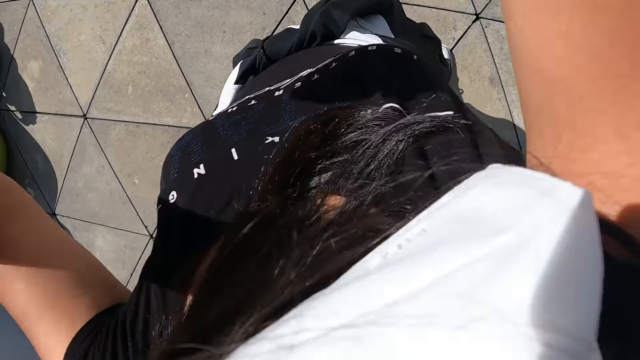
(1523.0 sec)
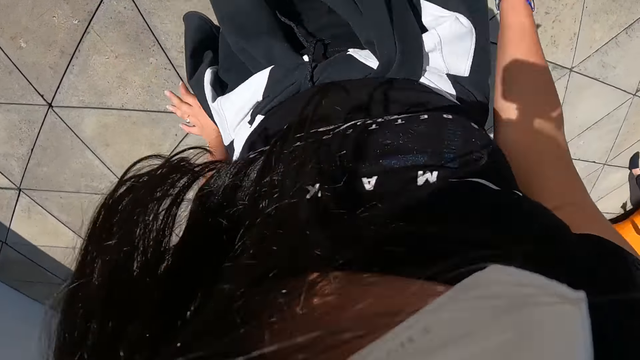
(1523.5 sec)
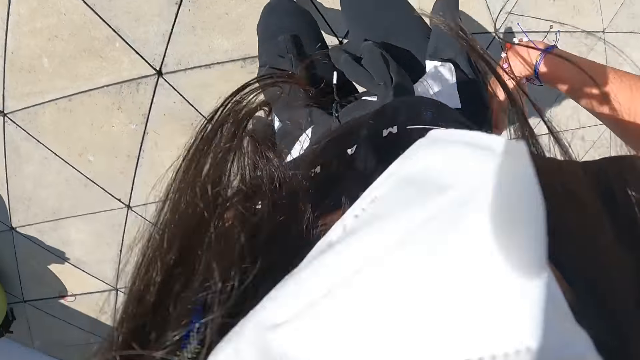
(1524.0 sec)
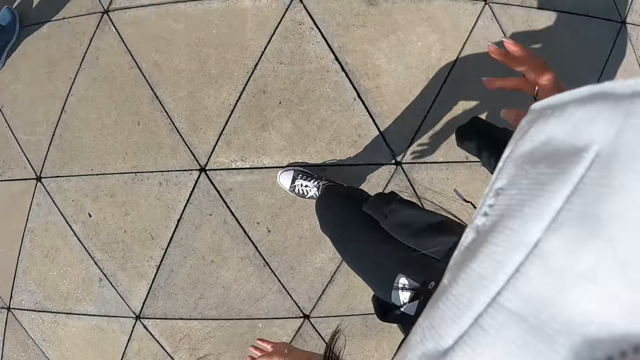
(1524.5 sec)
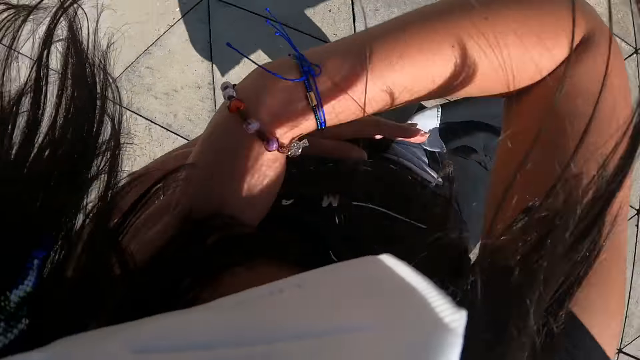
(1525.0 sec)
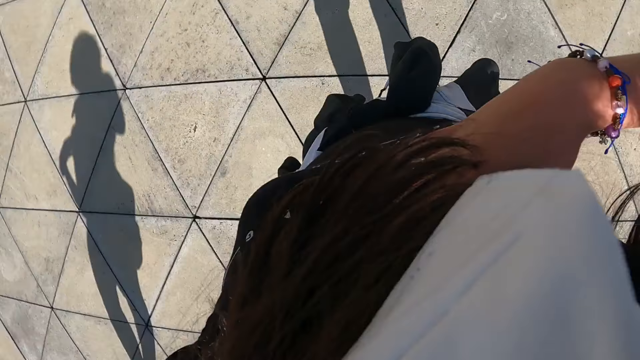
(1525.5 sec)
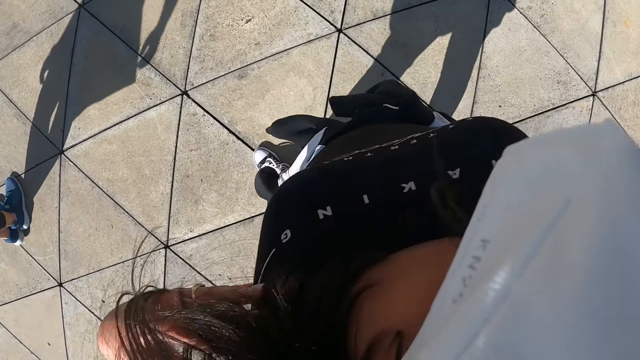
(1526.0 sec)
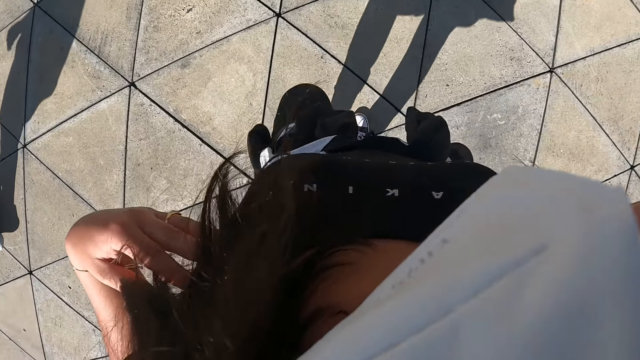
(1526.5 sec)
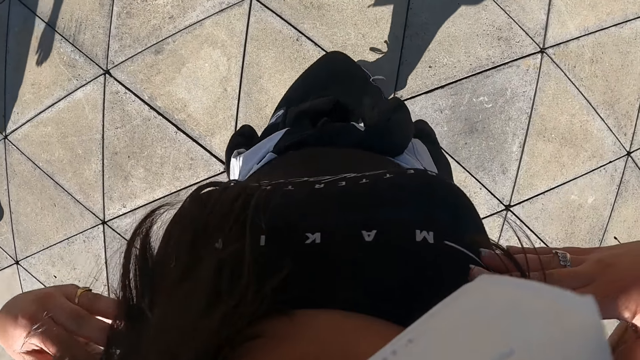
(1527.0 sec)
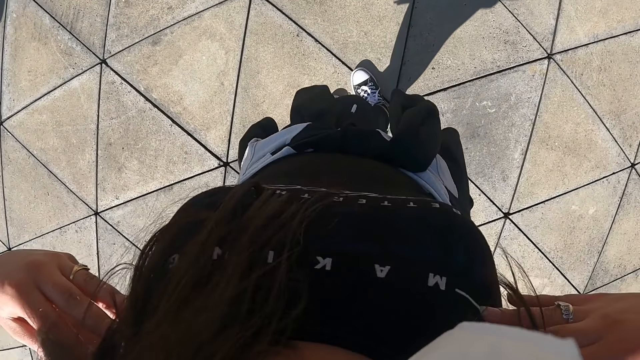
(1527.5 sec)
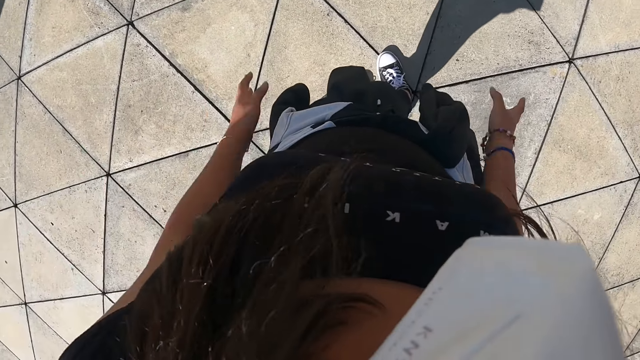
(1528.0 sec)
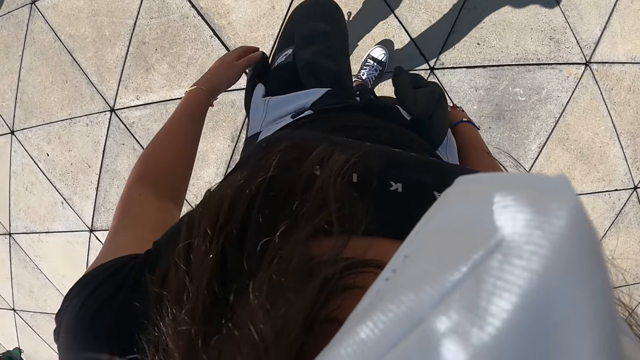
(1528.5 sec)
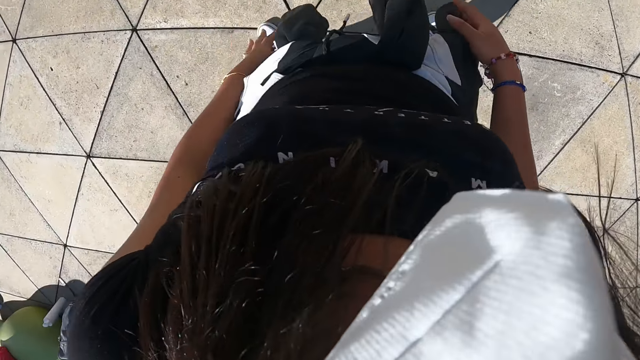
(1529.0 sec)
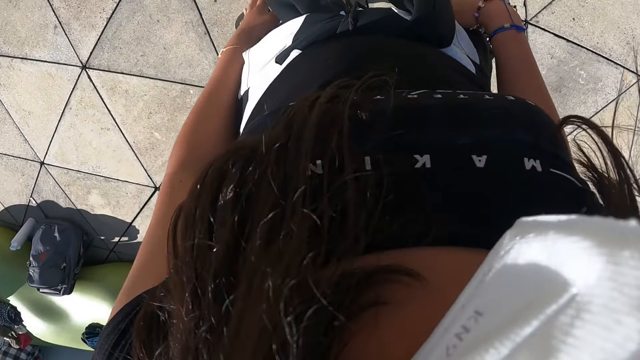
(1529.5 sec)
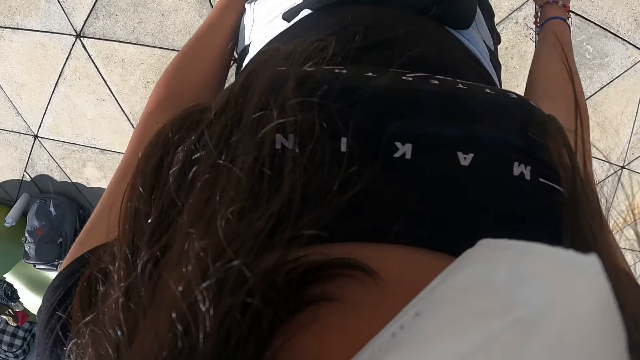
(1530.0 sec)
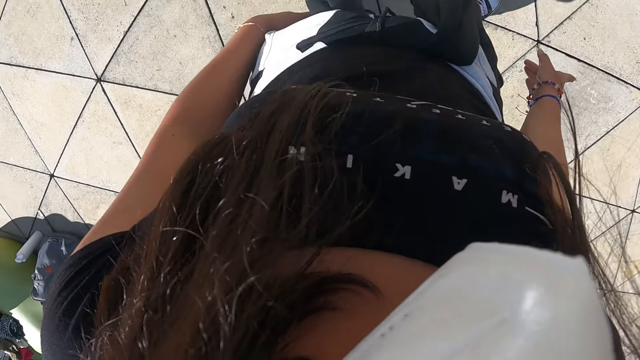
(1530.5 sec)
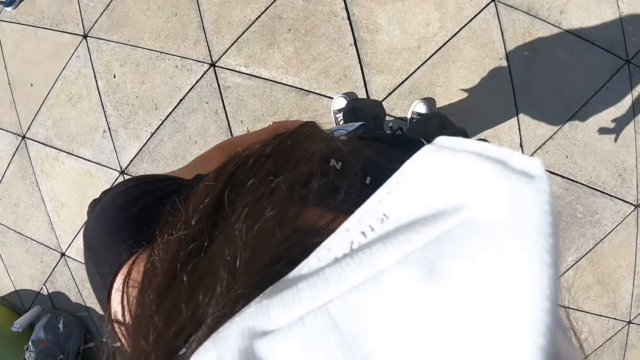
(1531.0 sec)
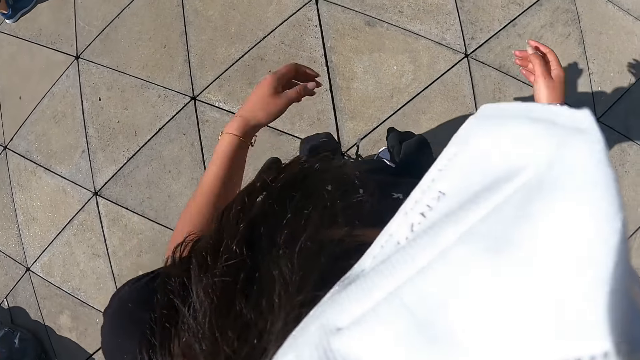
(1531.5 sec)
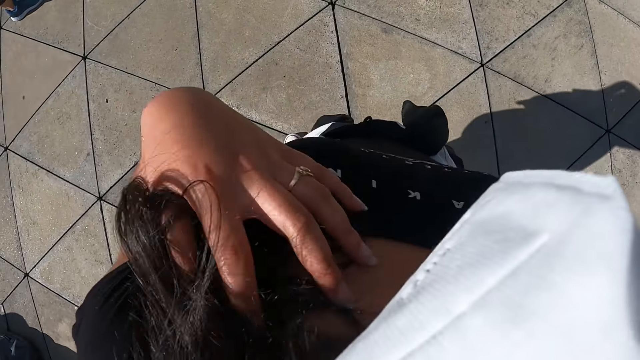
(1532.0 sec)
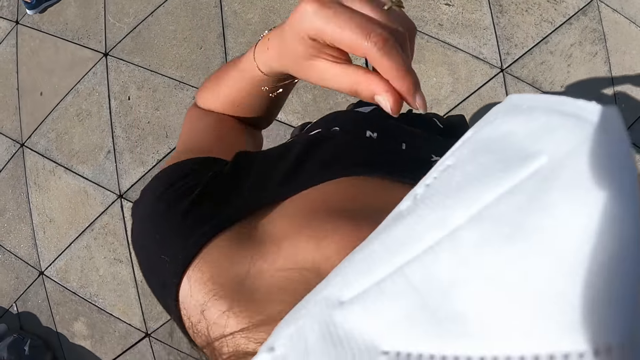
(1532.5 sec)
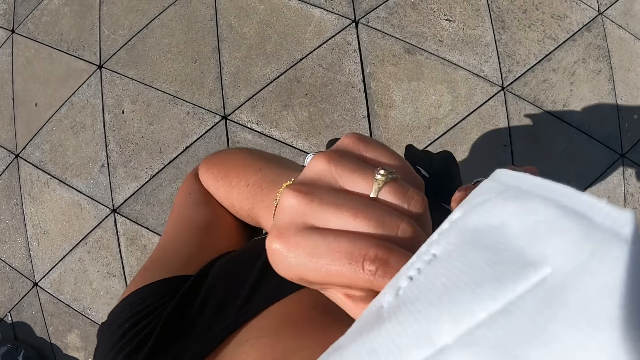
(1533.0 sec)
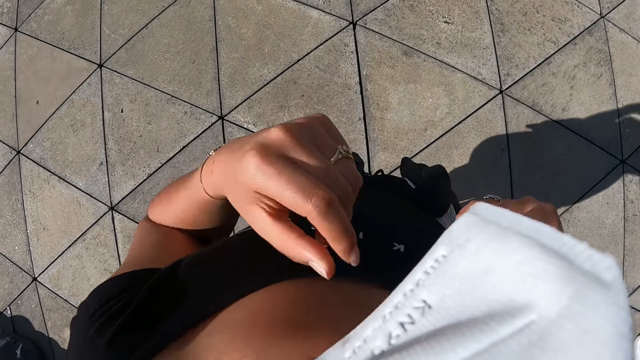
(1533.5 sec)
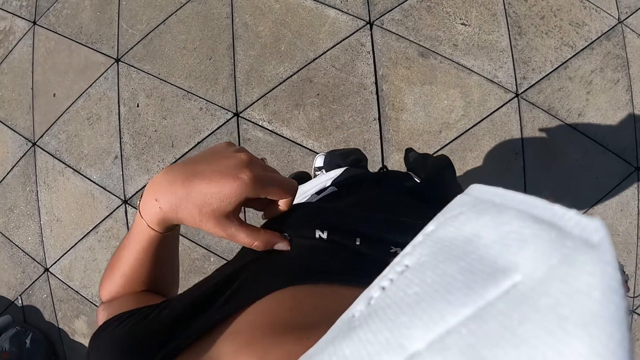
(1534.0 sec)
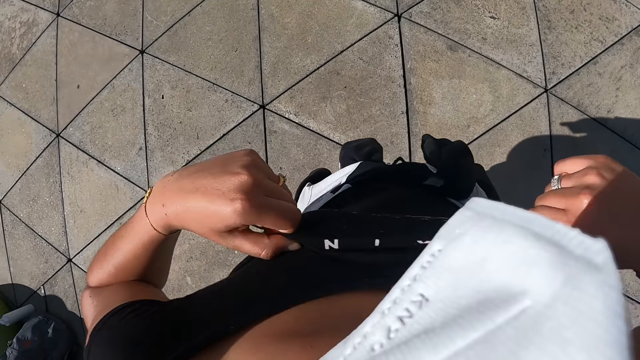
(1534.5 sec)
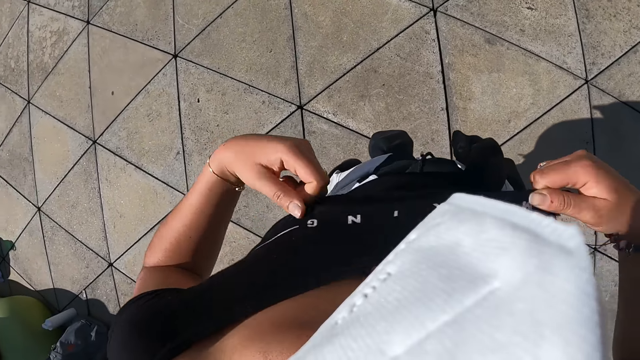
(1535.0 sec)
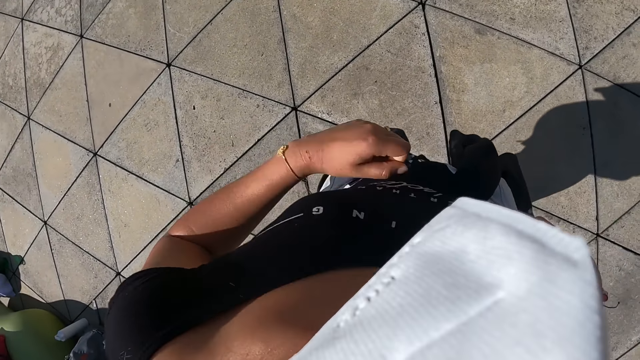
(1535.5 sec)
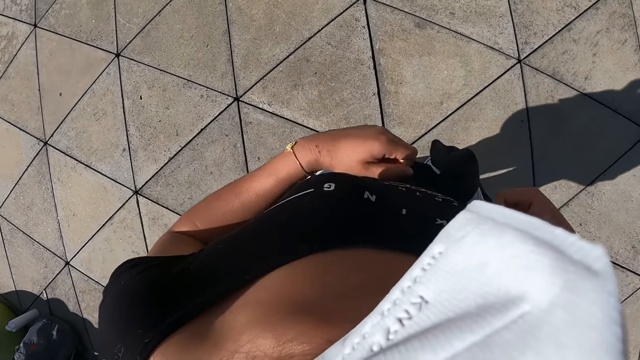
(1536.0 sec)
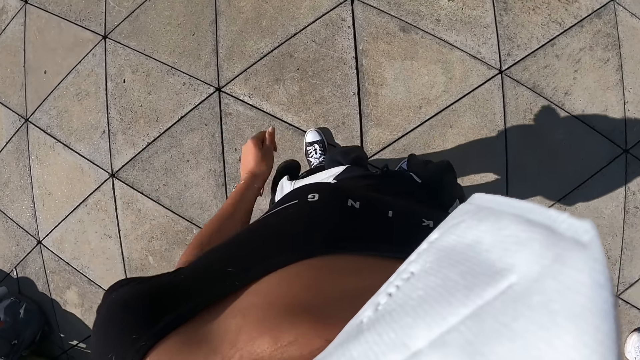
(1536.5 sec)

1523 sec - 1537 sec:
The camera wearer adjusts her hair with both hands. She adjusts the nose mask on her face with her left hand. She adjusts her shirt with both hands.

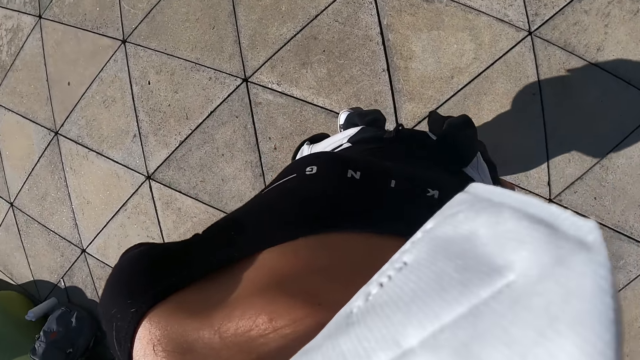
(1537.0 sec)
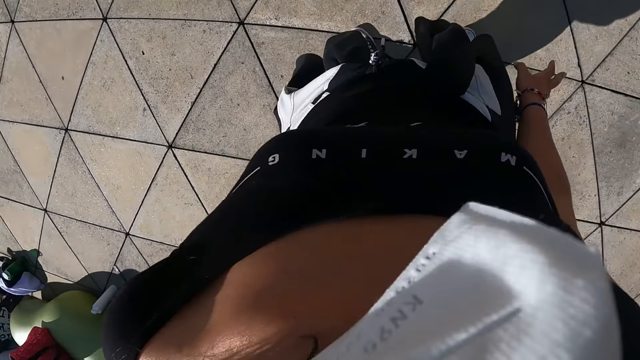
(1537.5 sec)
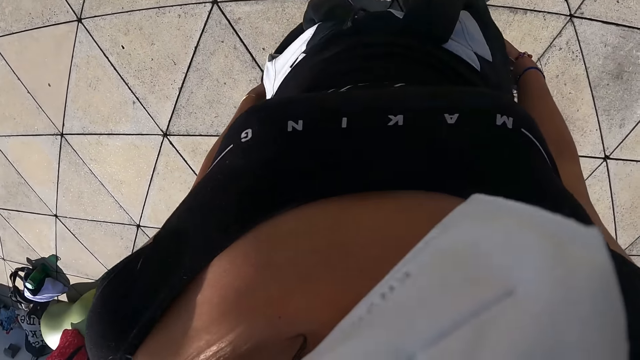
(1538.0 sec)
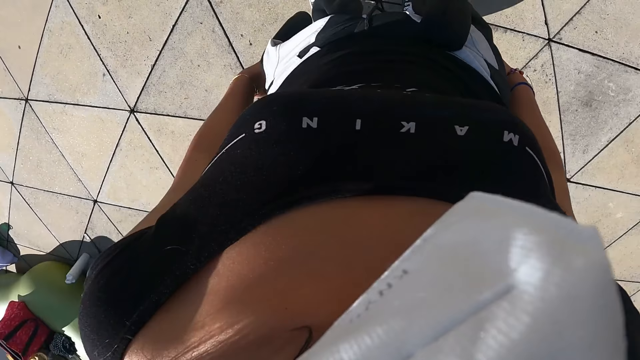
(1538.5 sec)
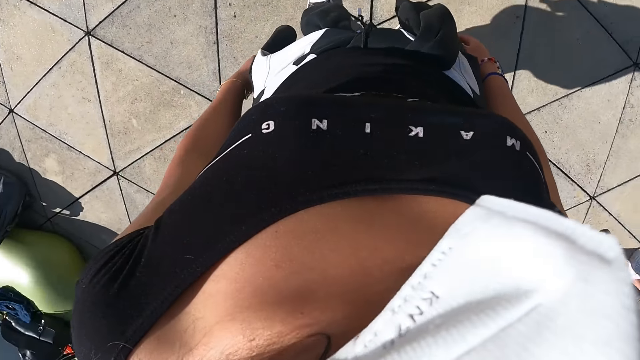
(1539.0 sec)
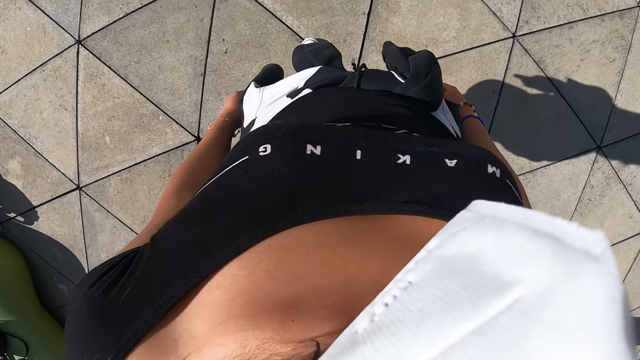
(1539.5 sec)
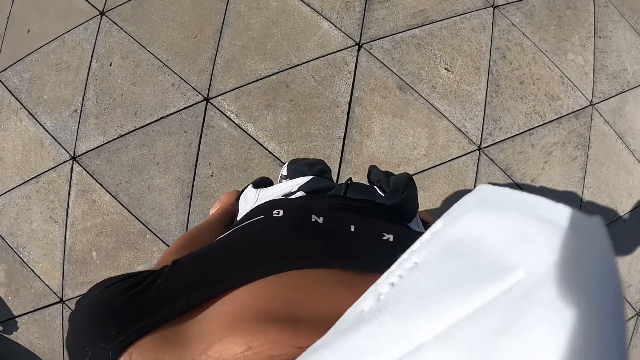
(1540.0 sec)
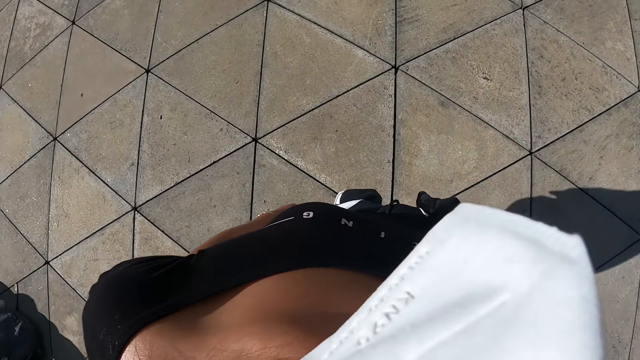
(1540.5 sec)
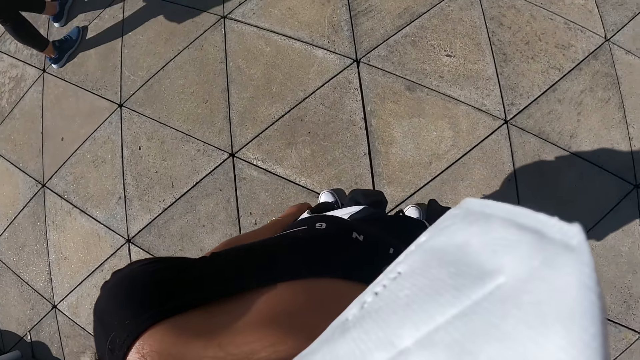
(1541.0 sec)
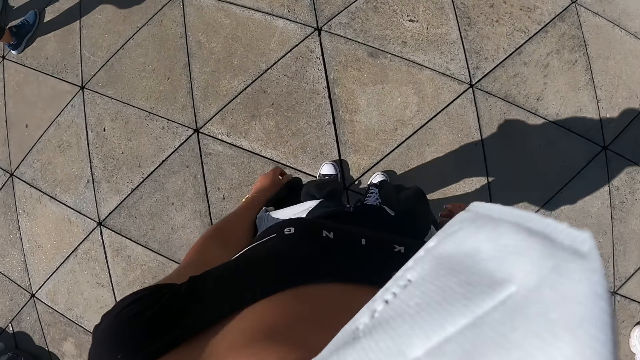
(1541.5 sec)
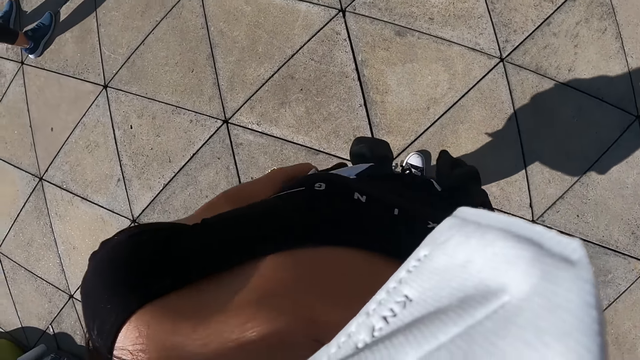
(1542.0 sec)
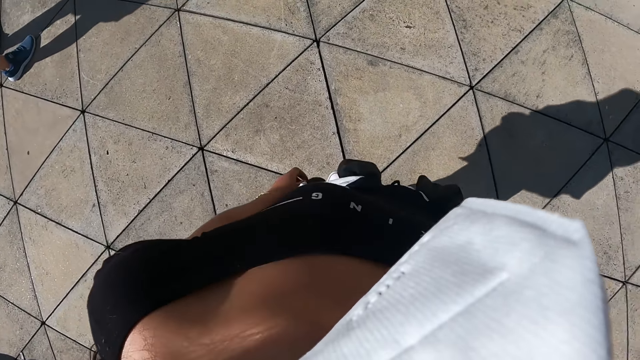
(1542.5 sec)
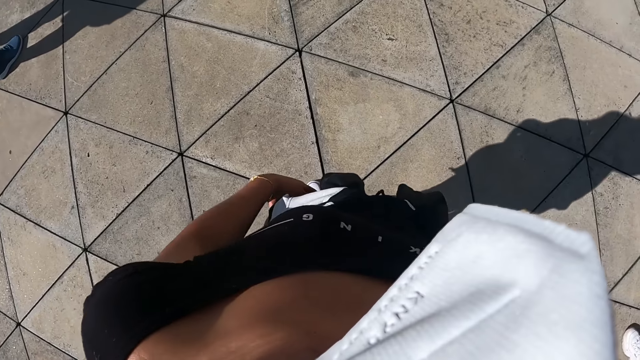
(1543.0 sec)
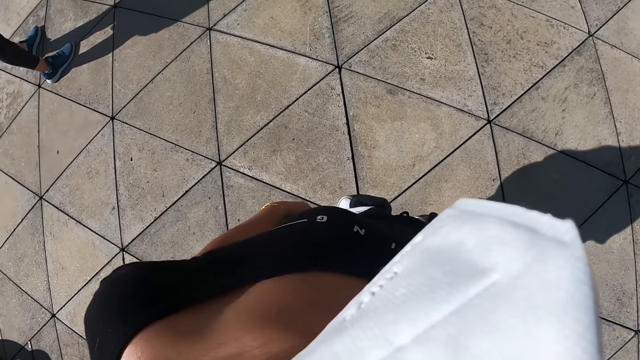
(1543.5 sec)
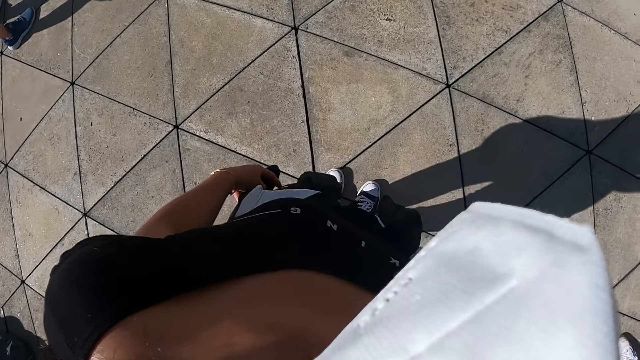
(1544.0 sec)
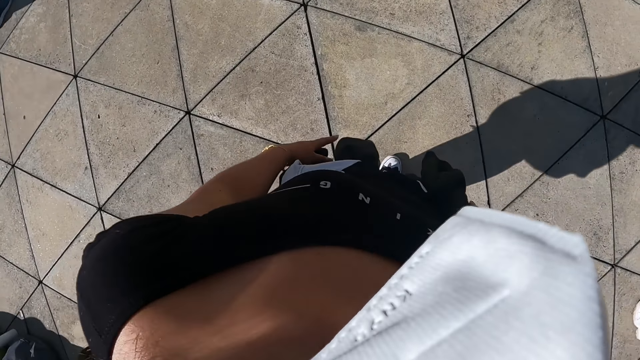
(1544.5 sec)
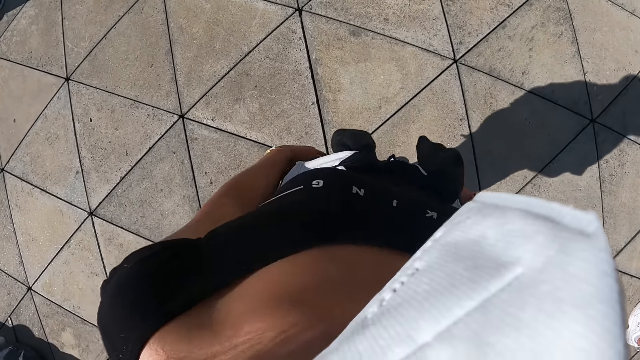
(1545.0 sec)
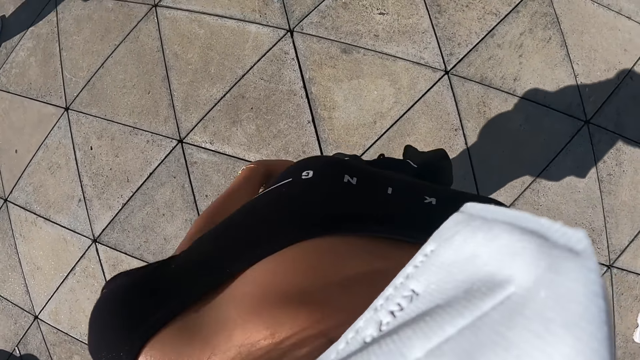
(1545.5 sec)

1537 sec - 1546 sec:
The camera wearer looks around. They dance with a group of people outside.
